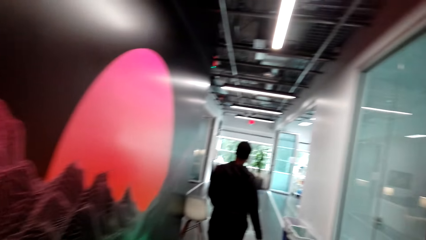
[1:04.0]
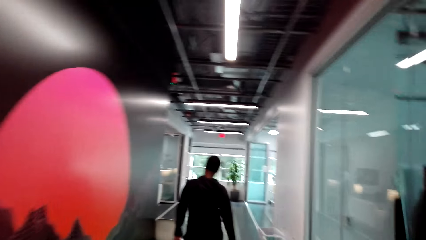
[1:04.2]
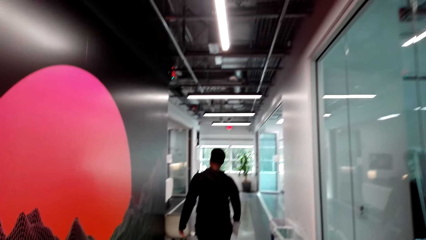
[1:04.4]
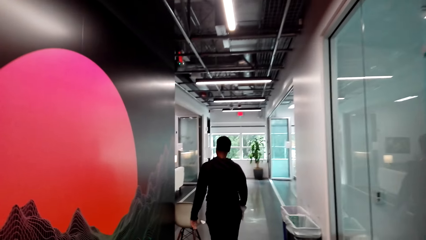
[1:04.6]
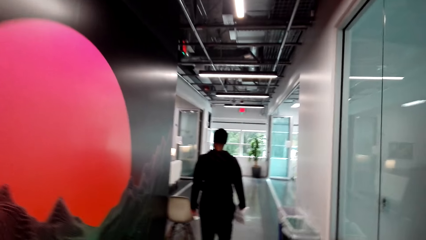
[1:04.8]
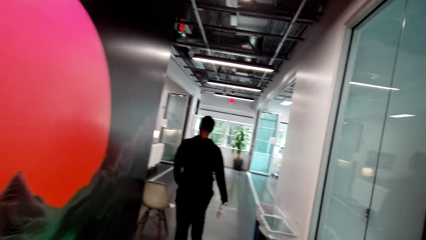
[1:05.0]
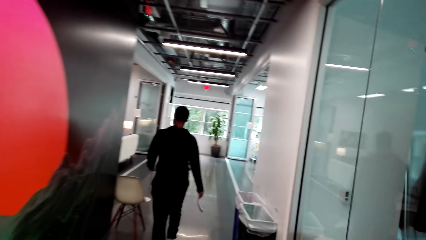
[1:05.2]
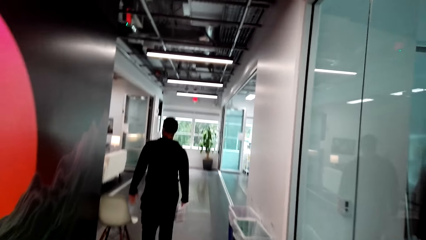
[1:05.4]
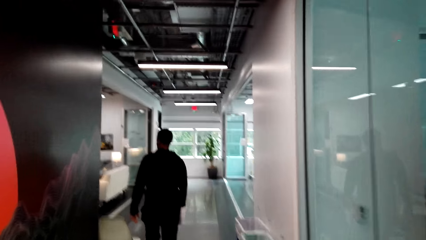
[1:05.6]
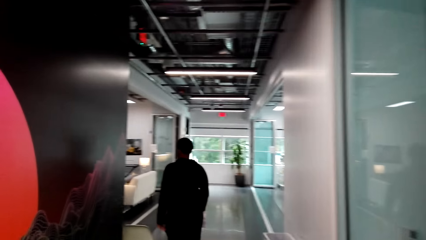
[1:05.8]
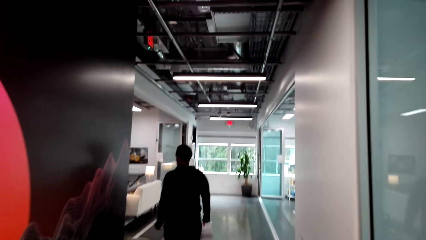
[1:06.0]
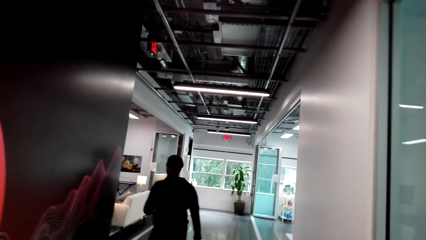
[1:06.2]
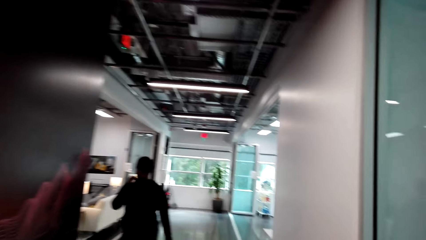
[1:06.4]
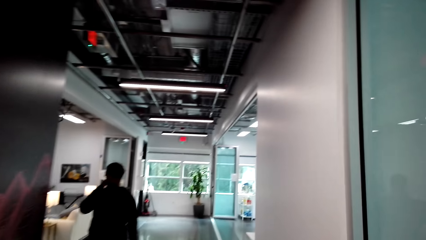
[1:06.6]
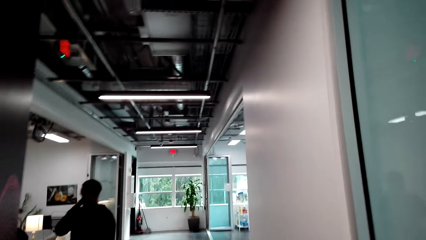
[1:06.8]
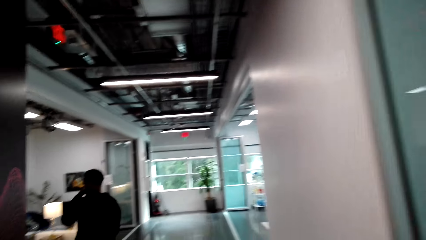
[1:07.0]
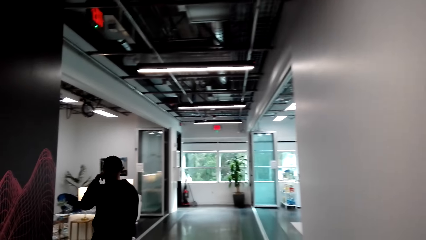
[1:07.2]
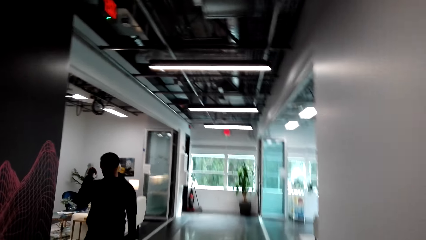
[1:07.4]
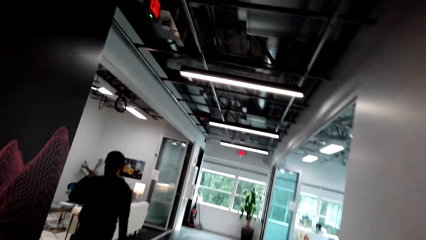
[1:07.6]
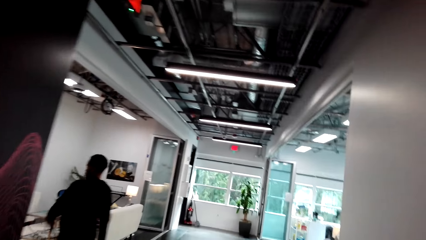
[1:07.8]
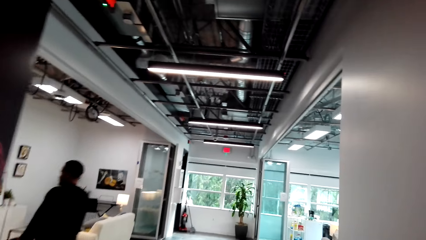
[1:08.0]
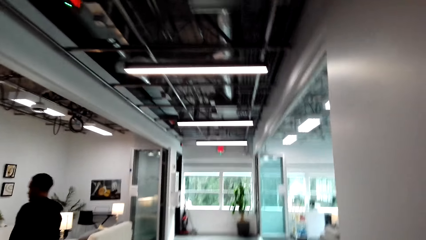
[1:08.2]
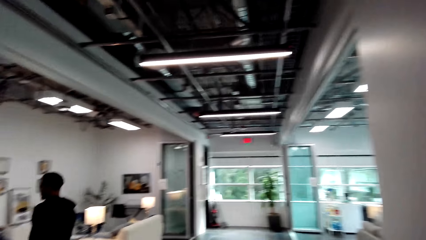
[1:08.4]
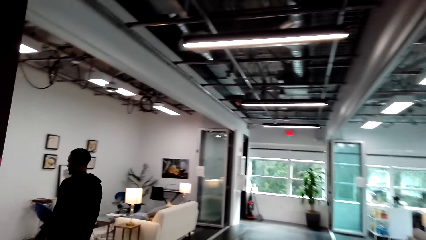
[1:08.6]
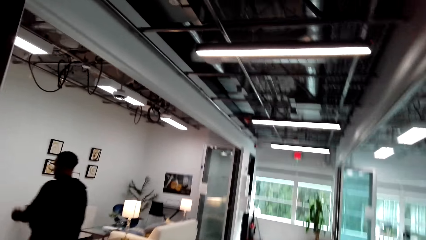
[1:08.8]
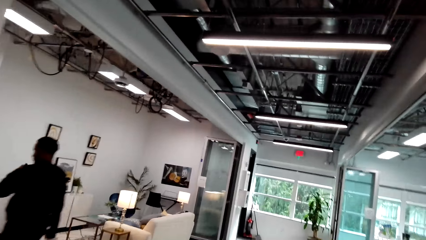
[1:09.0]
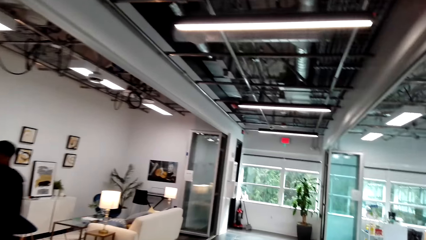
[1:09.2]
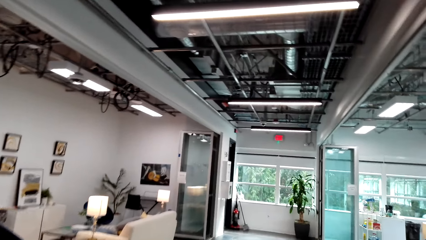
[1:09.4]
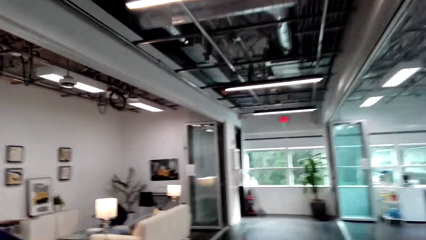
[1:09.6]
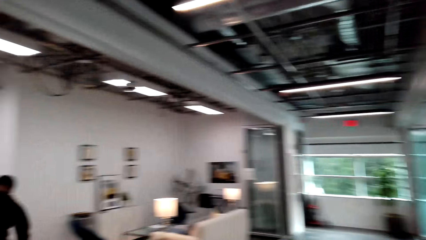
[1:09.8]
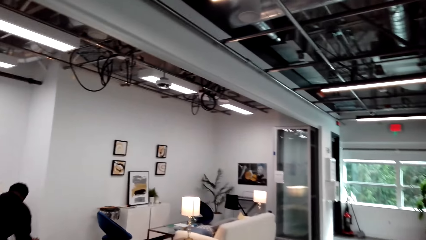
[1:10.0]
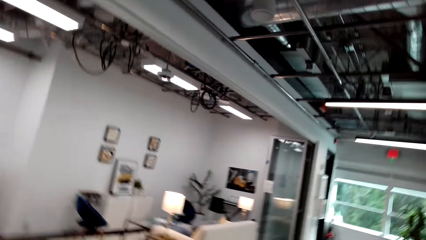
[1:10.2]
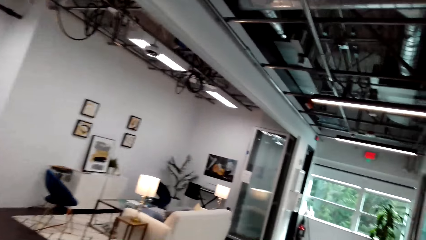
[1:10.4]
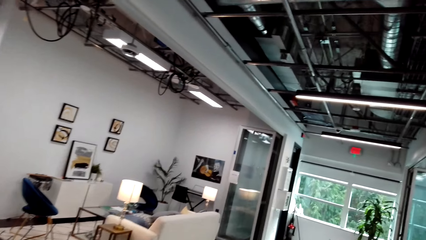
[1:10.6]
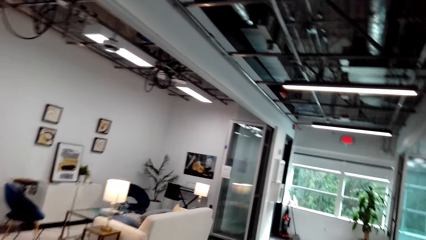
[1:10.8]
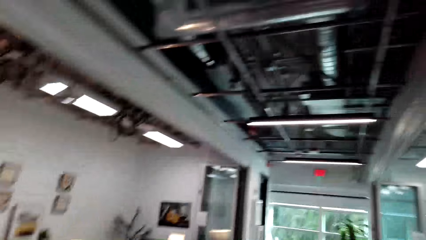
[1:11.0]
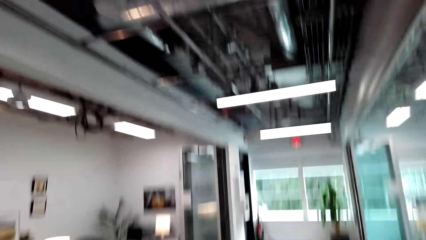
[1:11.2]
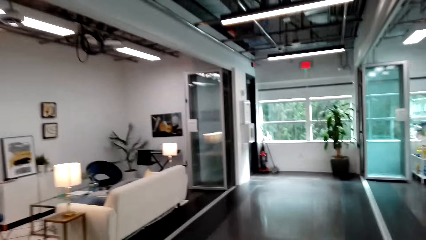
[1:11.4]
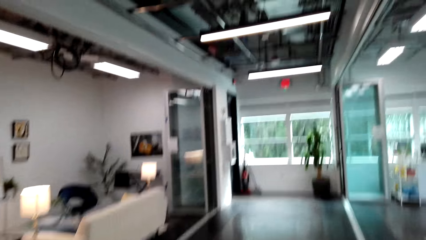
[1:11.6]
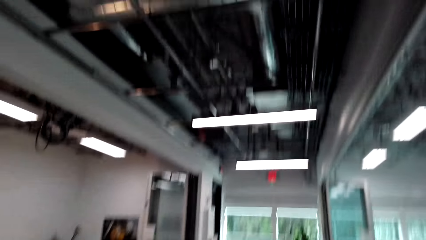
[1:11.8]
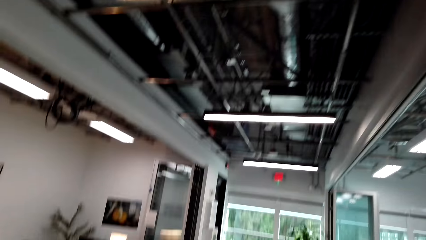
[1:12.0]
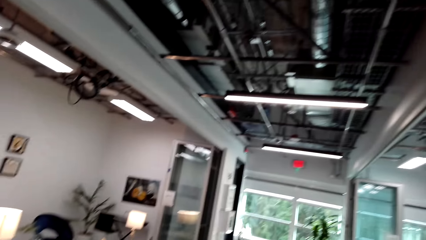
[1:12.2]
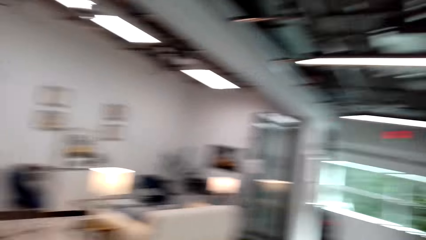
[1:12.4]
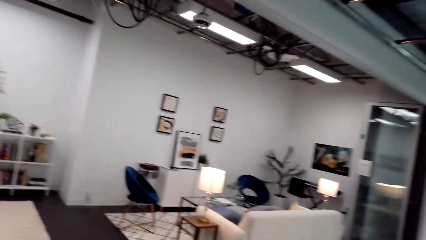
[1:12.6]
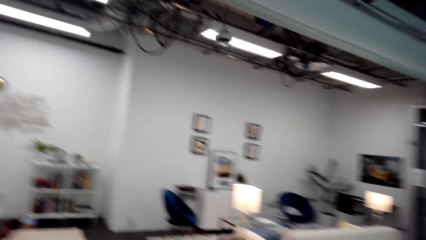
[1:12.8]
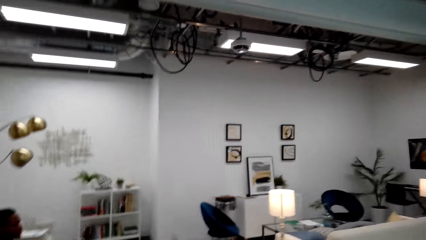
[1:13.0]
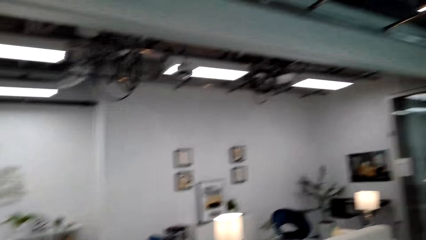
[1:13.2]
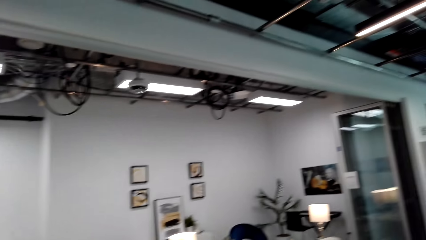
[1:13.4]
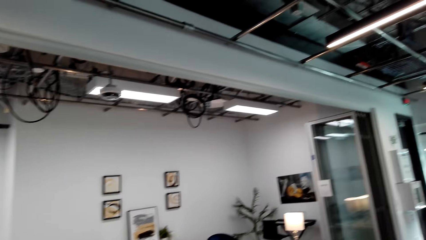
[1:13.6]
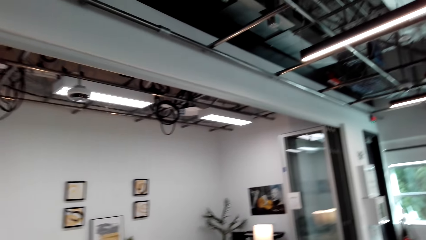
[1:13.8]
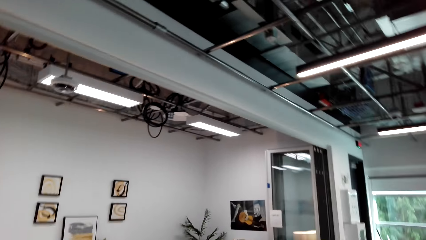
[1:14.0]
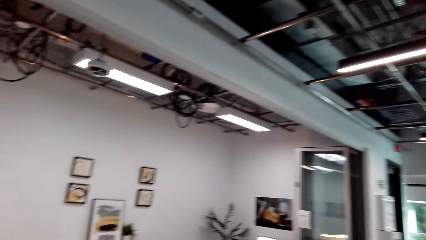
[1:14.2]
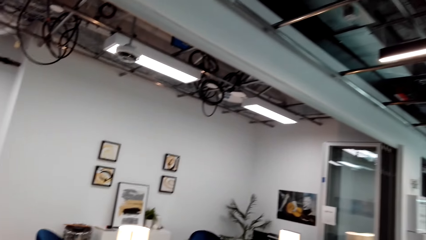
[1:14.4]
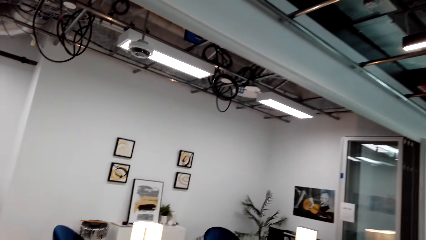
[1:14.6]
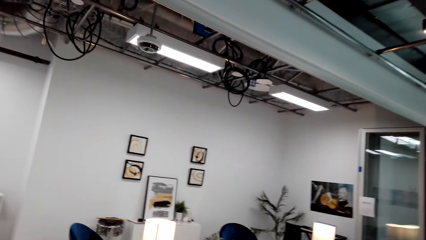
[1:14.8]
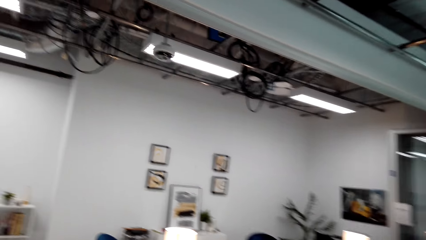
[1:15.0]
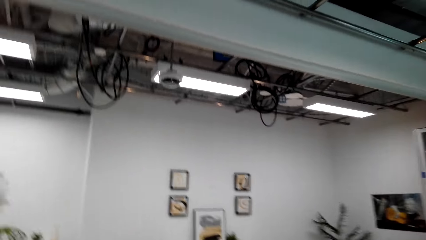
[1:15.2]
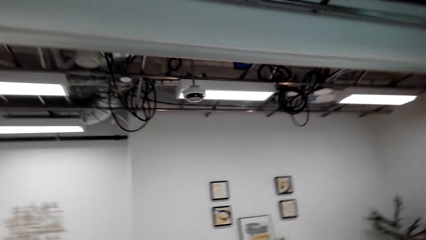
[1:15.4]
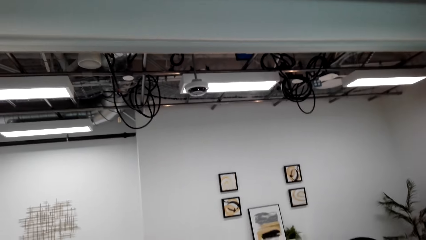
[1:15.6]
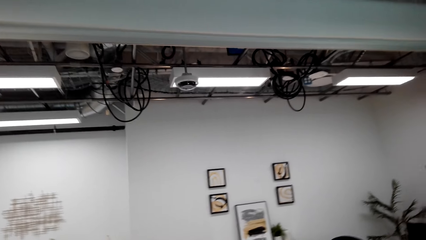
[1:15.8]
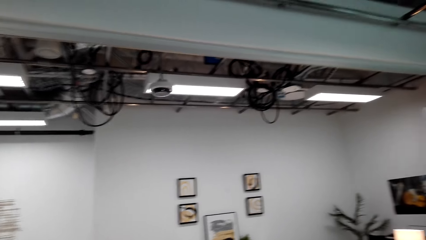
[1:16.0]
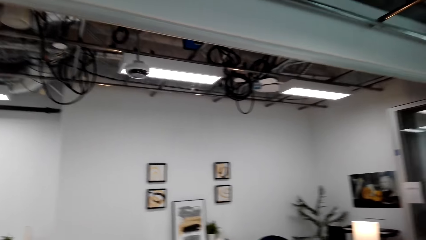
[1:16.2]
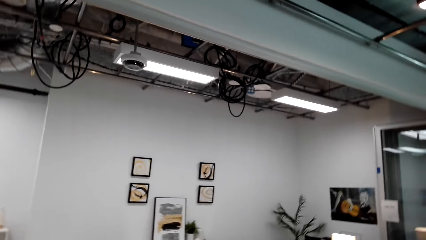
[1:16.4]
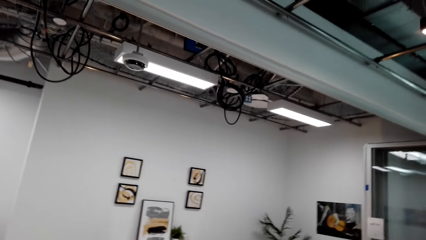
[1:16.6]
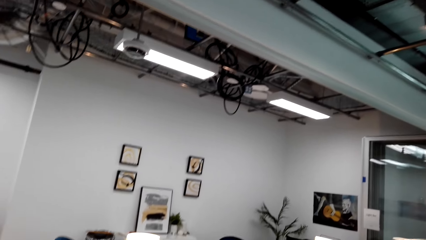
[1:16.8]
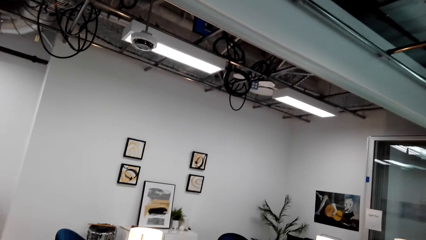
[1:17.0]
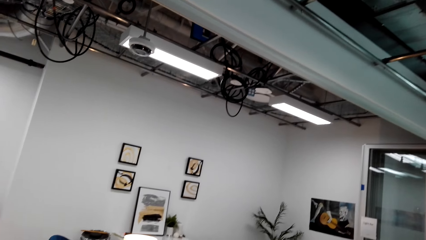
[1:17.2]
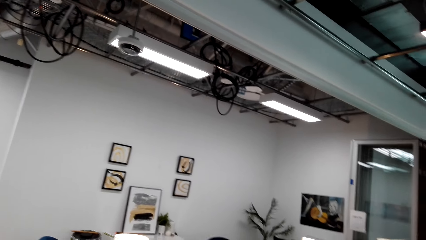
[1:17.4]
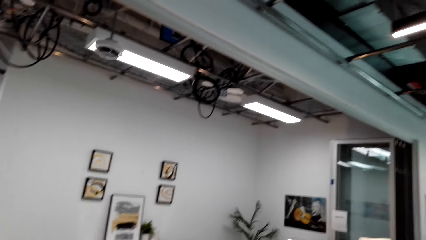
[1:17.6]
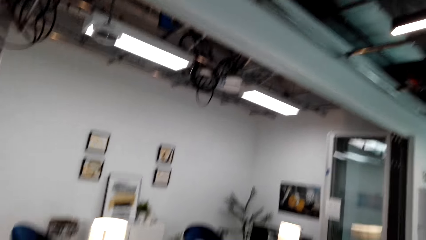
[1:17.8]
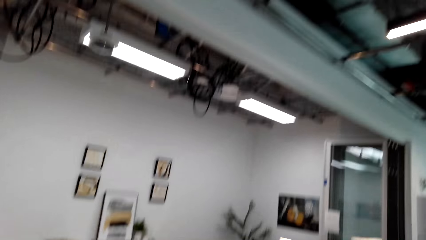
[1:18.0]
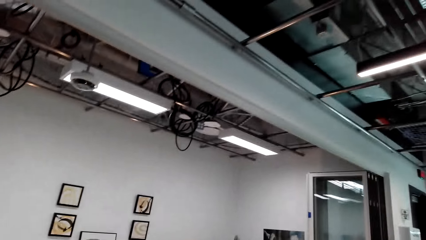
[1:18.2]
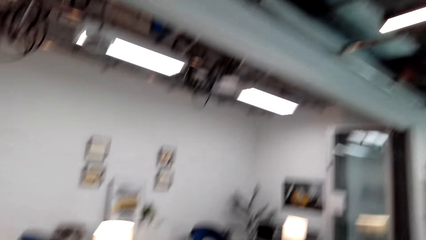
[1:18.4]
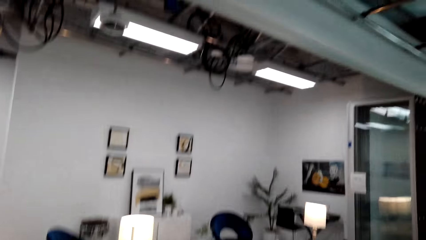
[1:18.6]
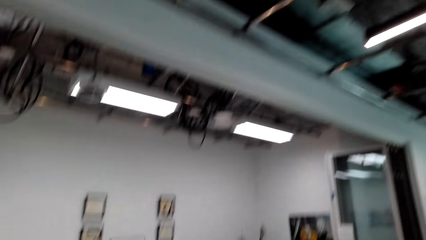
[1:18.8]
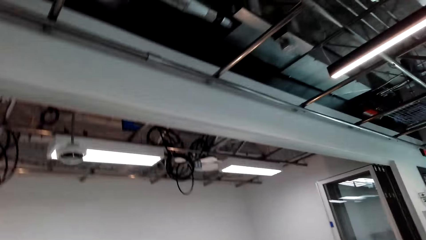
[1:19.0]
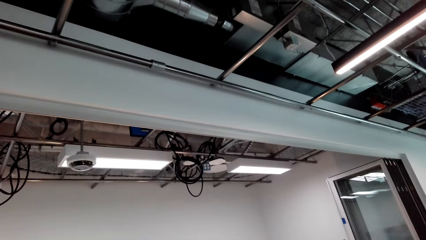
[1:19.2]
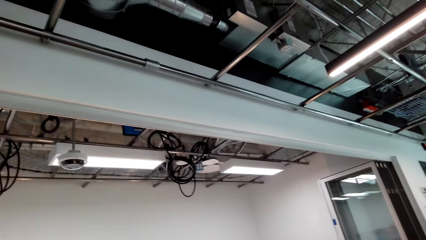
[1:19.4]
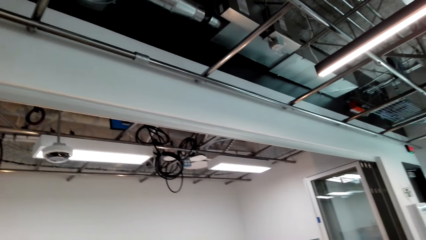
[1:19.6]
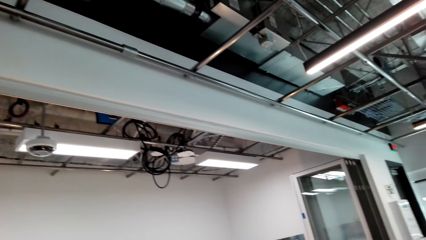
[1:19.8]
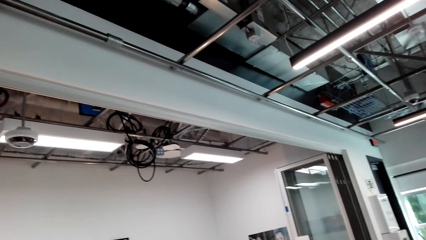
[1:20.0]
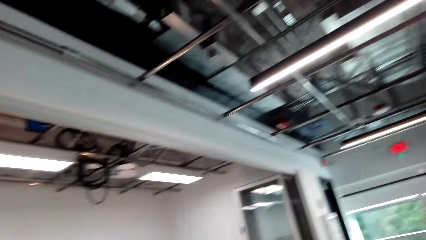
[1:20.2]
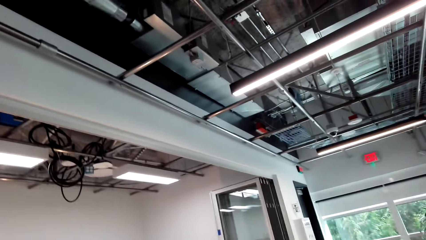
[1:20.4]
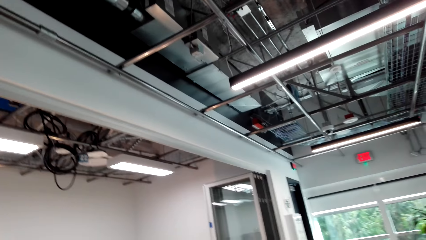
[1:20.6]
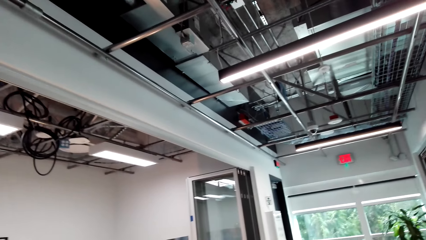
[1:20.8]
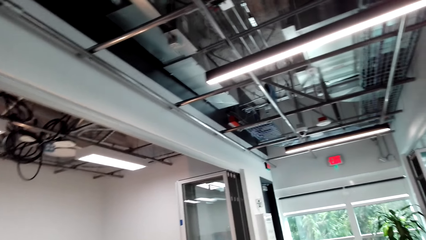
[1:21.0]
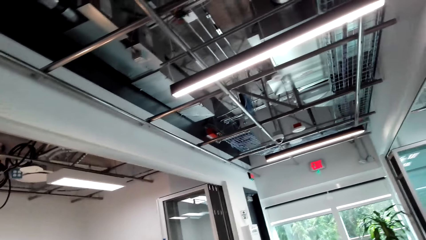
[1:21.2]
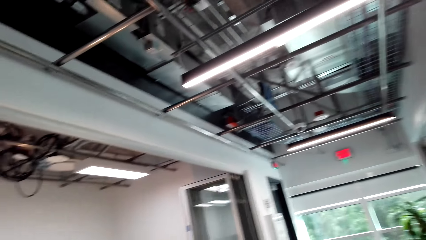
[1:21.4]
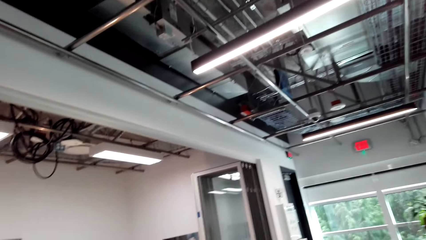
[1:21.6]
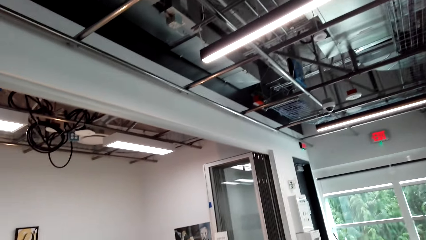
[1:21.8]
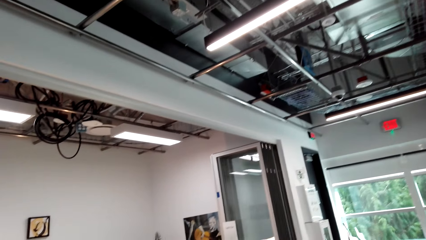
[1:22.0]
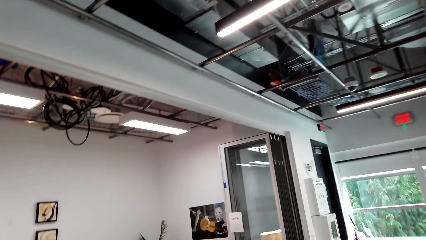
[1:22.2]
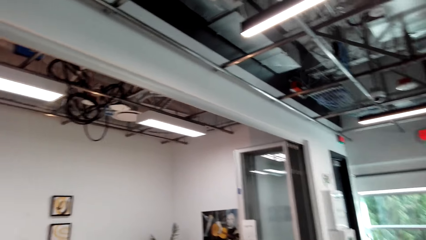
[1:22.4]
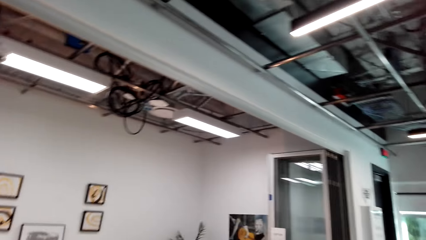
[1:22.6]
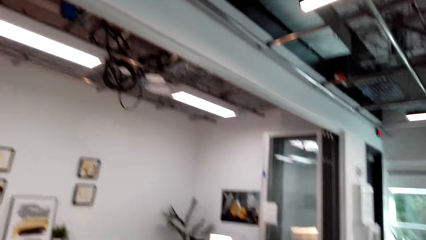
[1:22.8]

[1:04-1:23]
A person walks in the house. The camera wearer looks around and walks around. They look at the picture frame.
